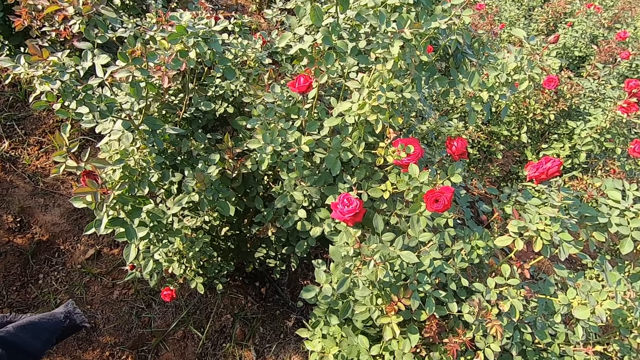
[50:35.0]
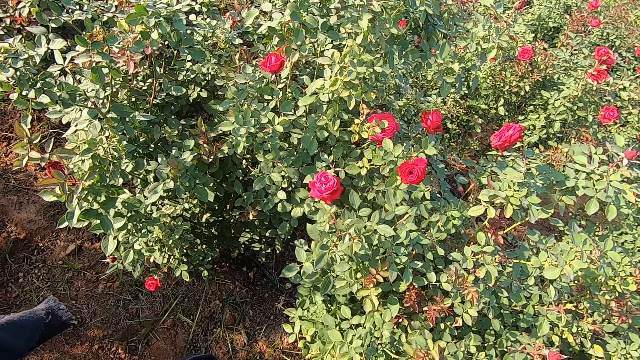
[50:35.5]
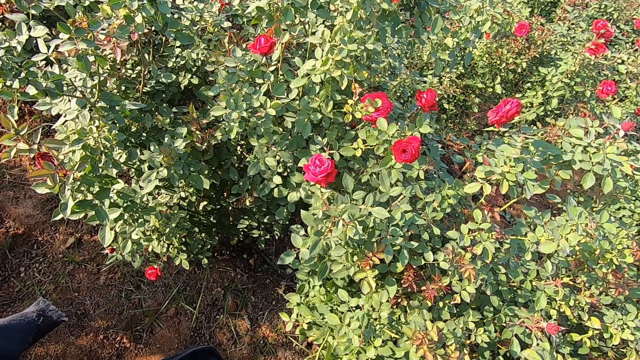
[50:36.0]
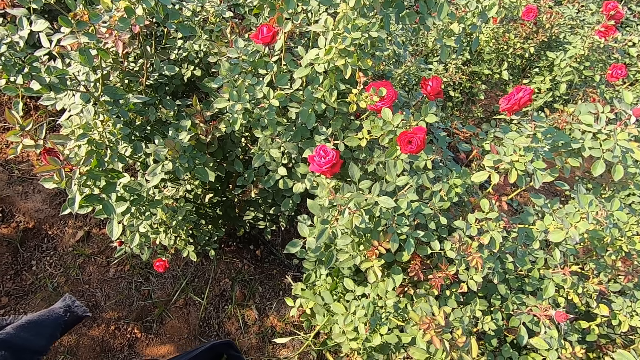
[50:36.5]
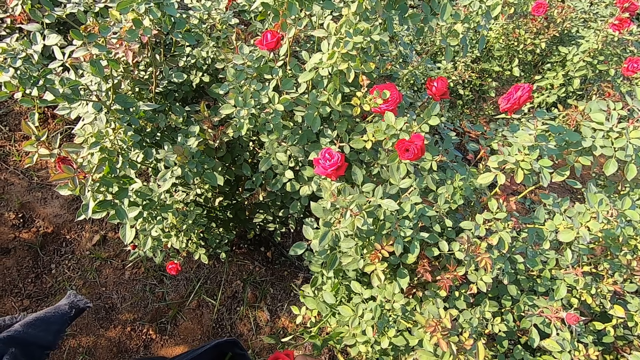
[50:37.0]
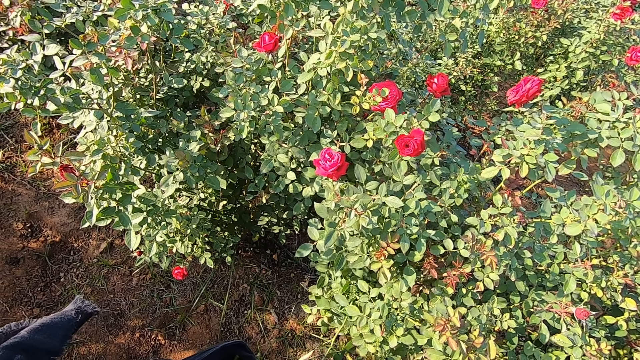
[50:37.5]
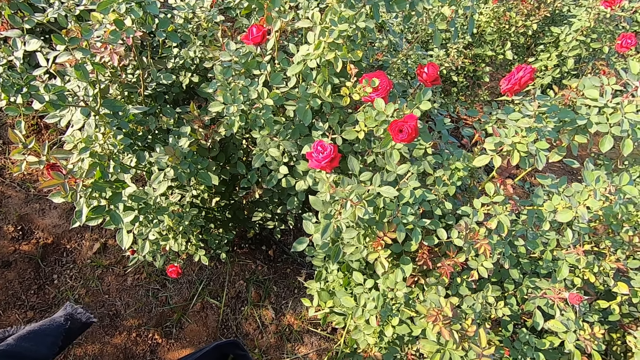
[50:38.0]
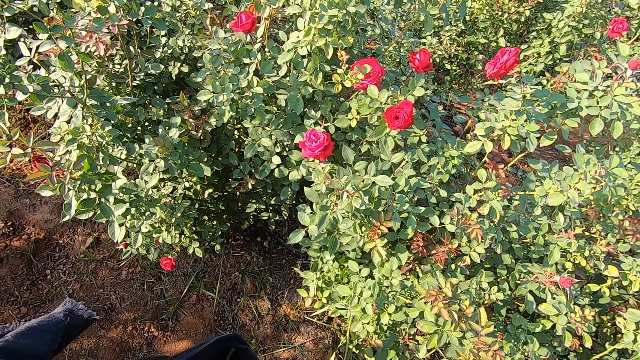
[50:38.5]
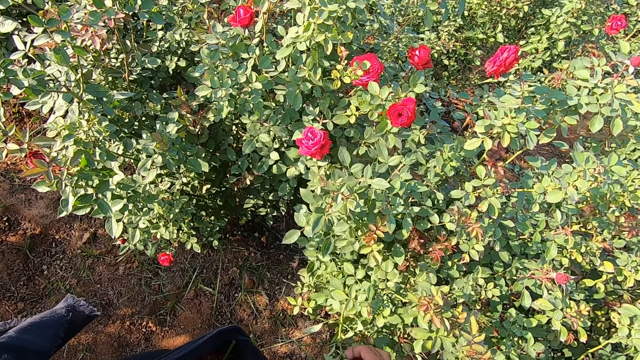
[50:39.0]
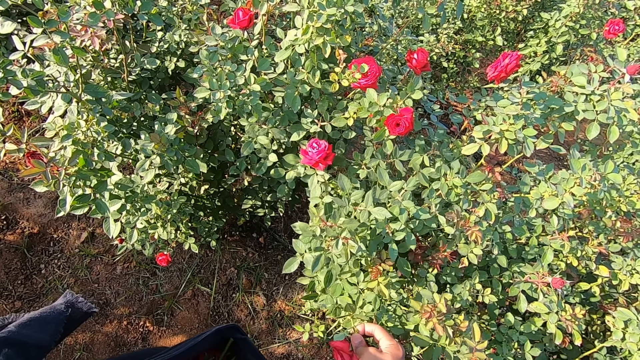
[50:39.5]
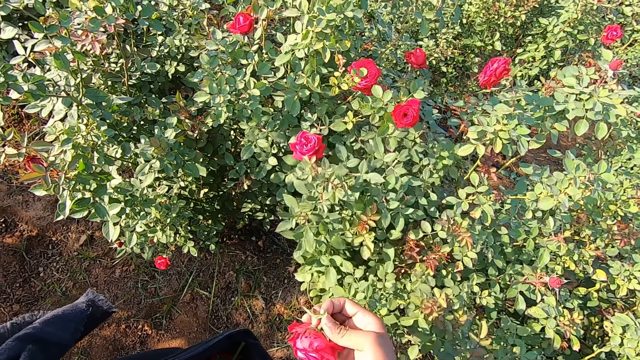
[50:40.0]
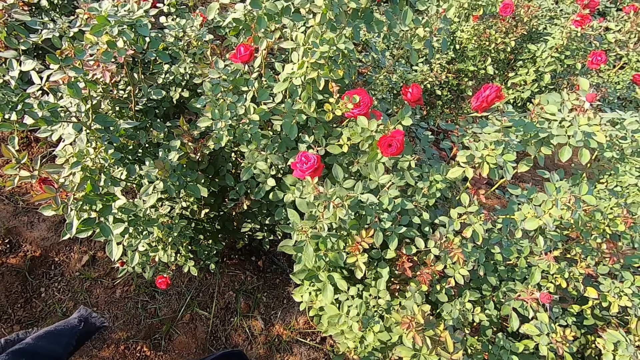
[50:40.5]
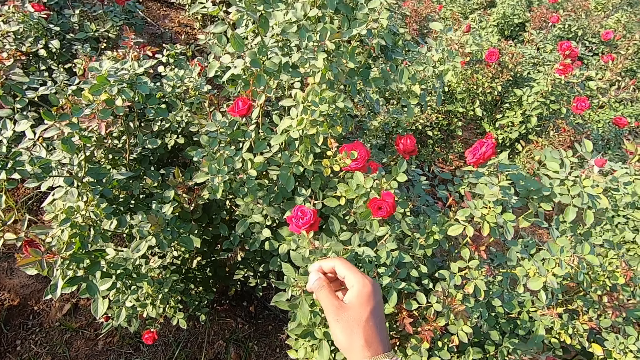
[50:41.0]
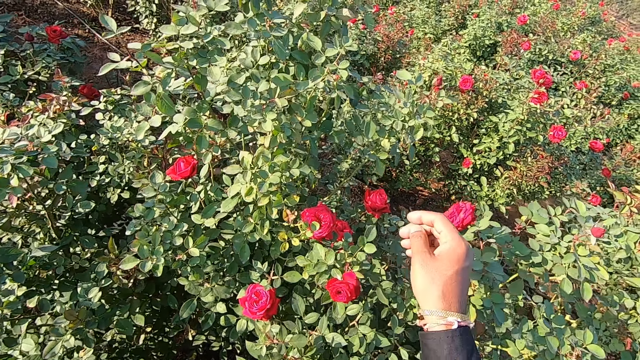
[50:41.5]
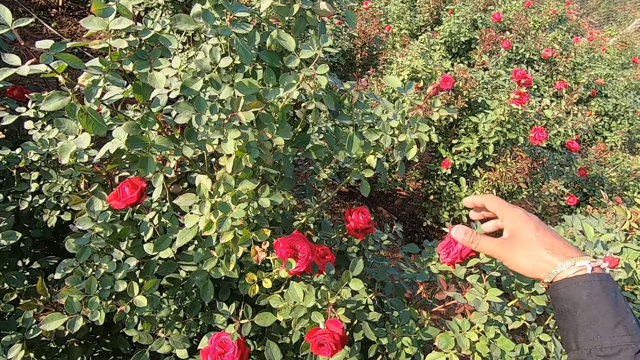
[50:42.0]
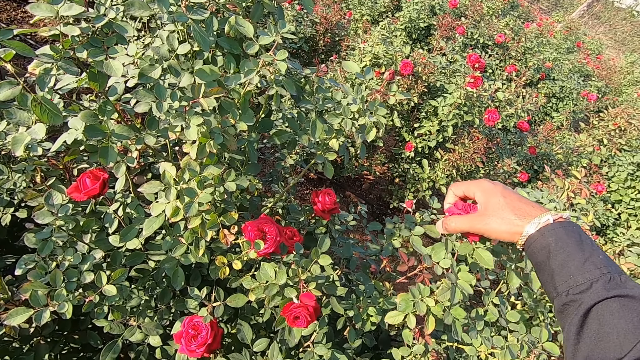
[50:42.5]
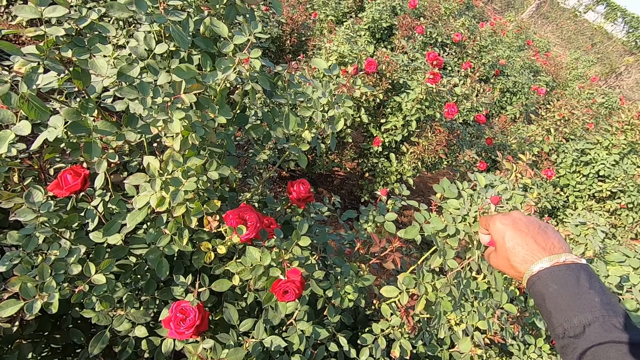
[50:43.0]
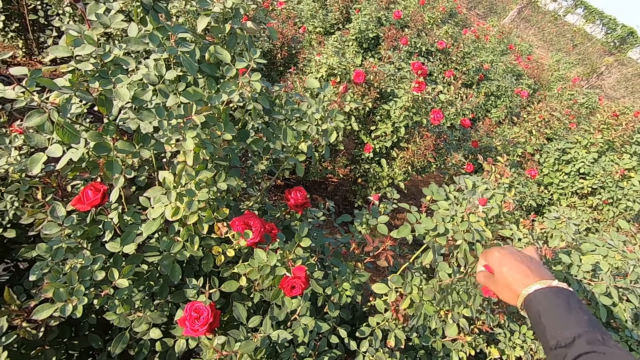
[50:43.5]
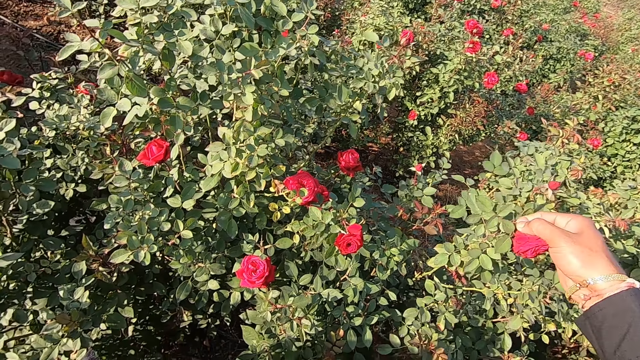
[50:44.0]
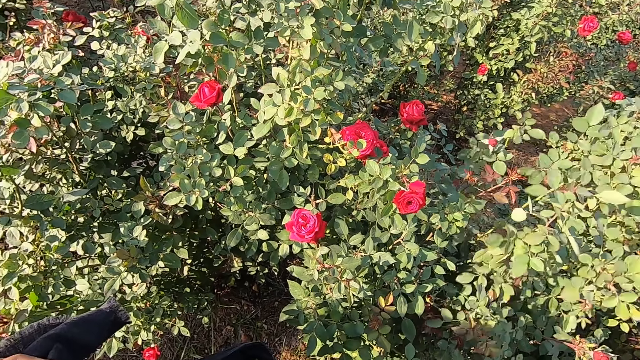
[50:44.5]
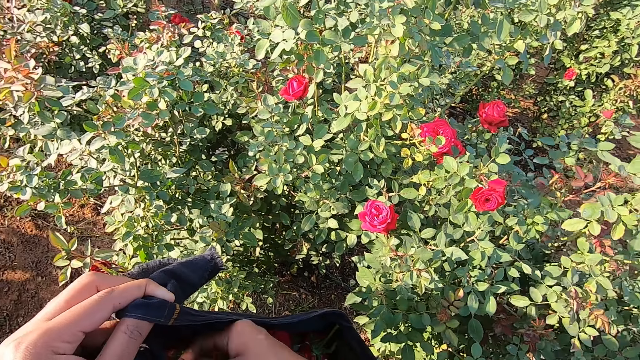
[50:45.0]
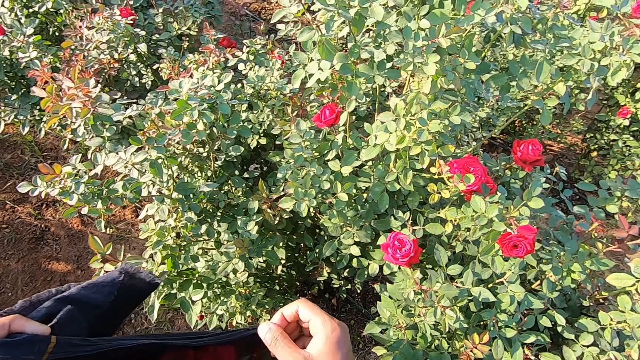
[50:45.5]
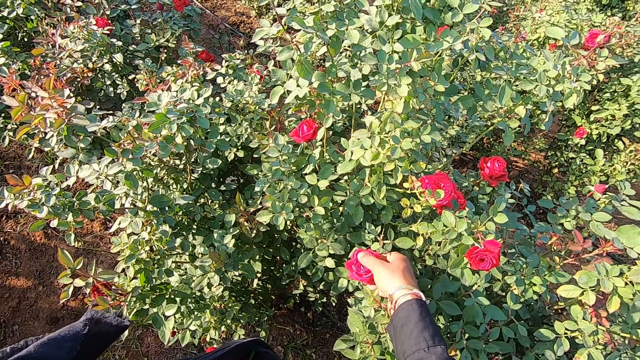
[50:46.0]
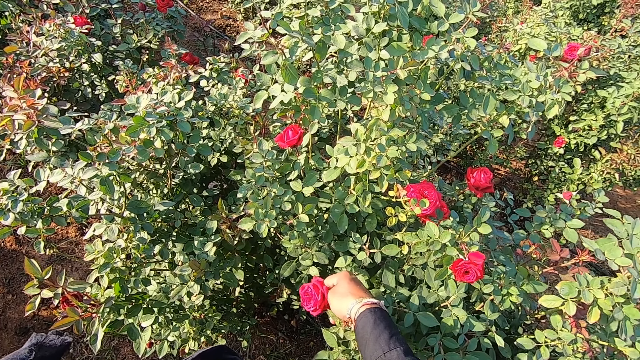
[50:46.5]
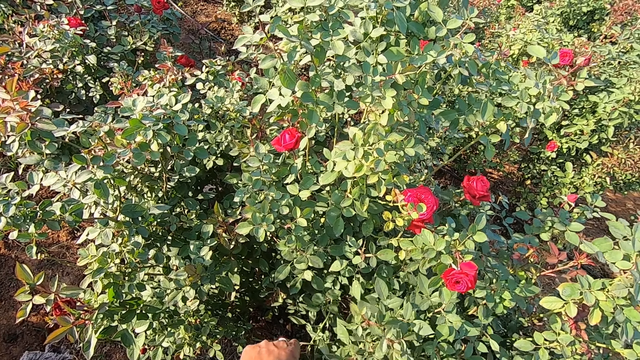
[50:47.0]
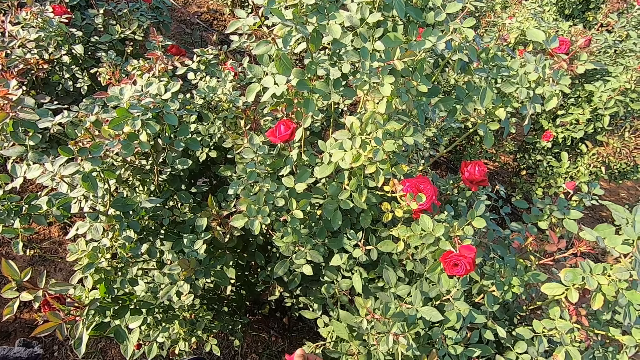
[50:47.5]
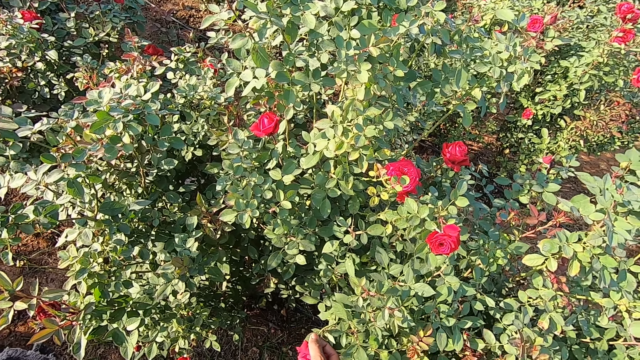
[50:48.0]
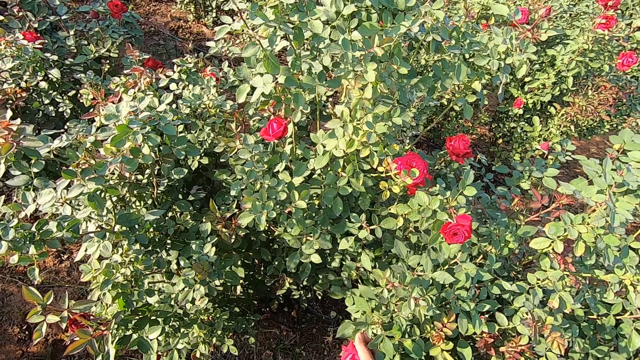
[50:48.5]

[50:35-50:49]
A man talks to the camera wearer. The camera wearer plucks a flower from the flower plant in the garden with his right hand. He drops the flower in the cloth with his right hand. He plucks a flower from the flower plant in the garden with his right hand. He drops the flower in the cloth with his right hand. He talks to the man. He plucks a flower from the flower plant in the garden with his right hand.

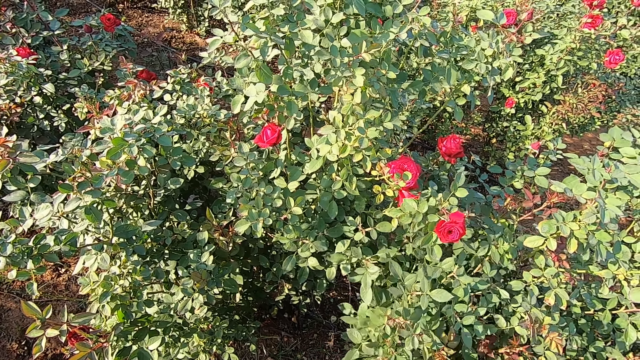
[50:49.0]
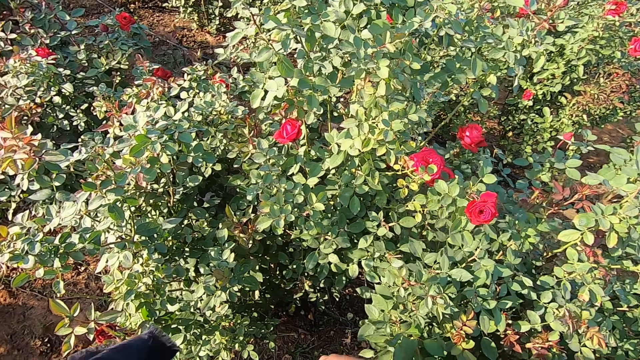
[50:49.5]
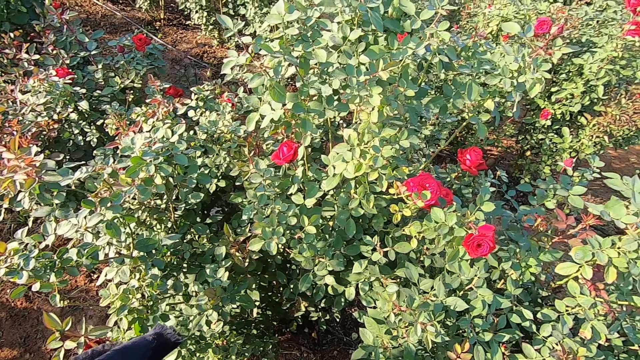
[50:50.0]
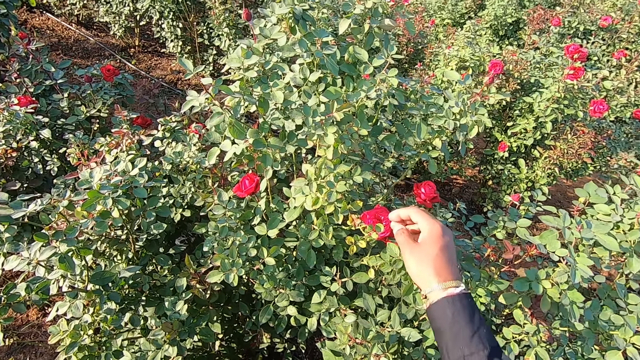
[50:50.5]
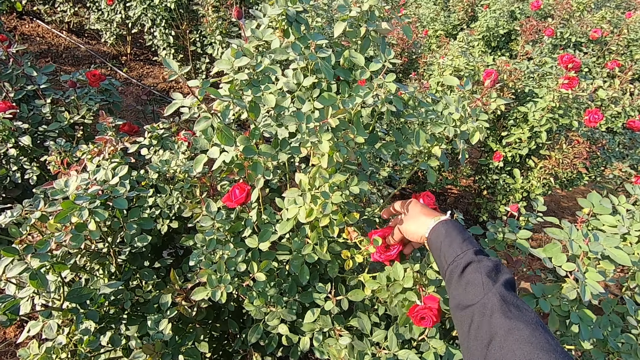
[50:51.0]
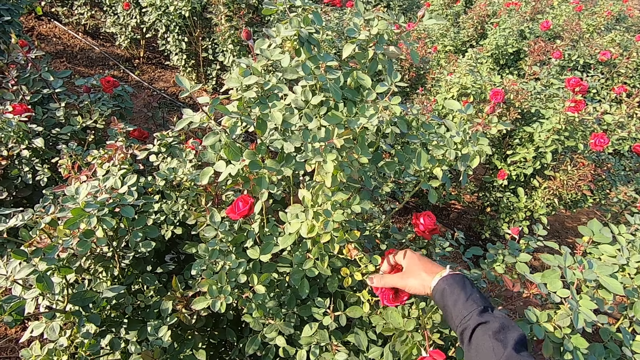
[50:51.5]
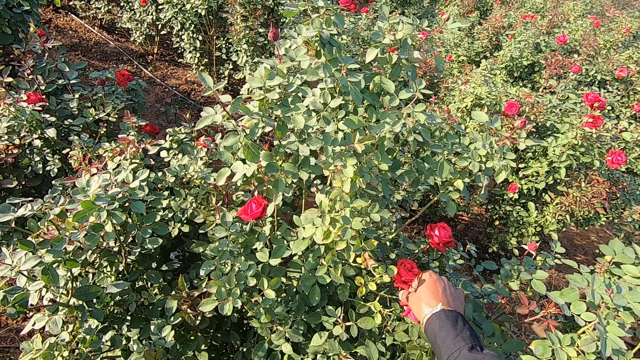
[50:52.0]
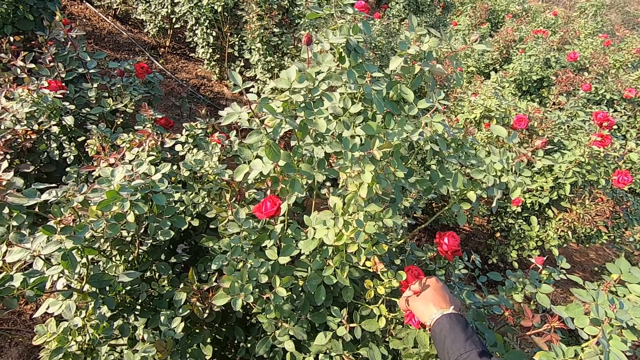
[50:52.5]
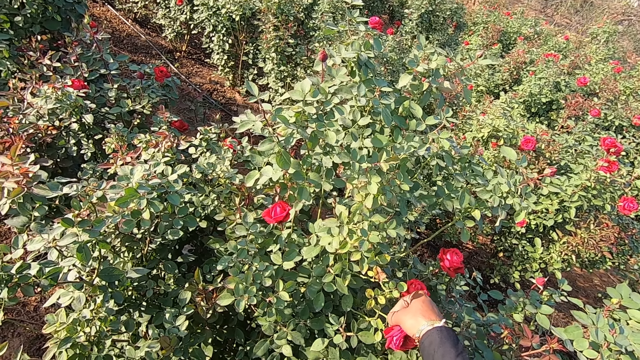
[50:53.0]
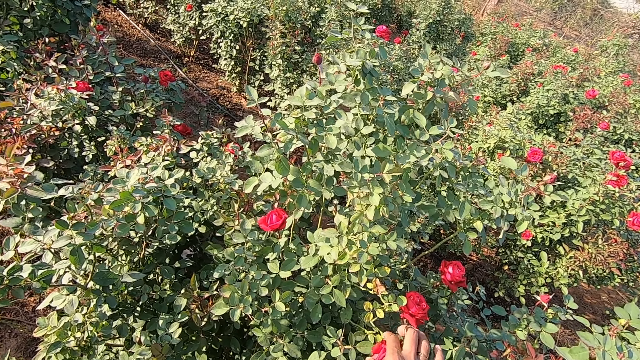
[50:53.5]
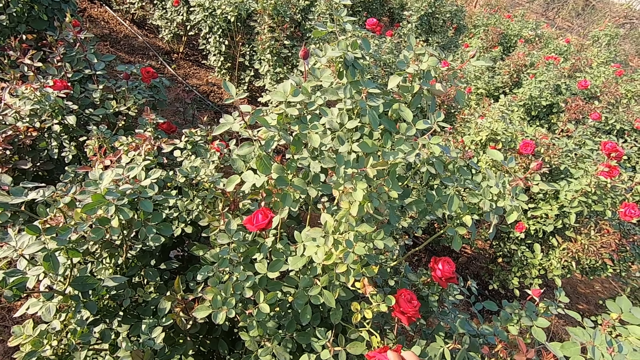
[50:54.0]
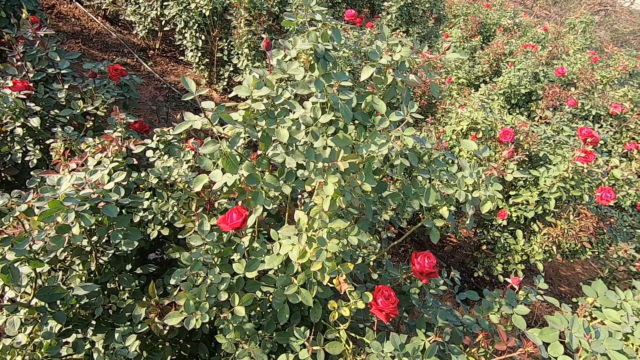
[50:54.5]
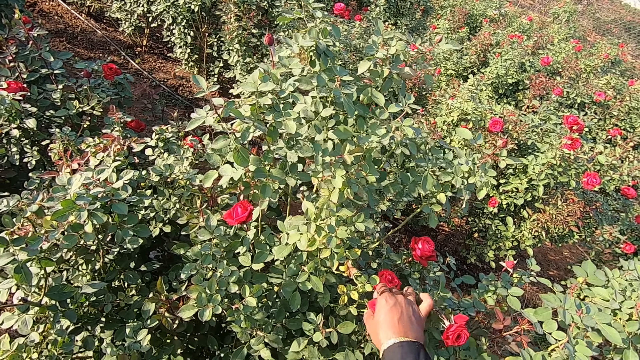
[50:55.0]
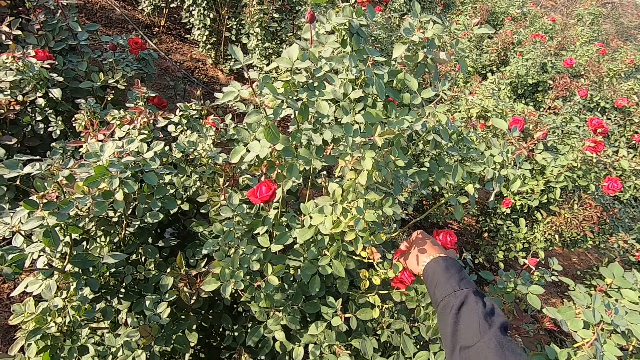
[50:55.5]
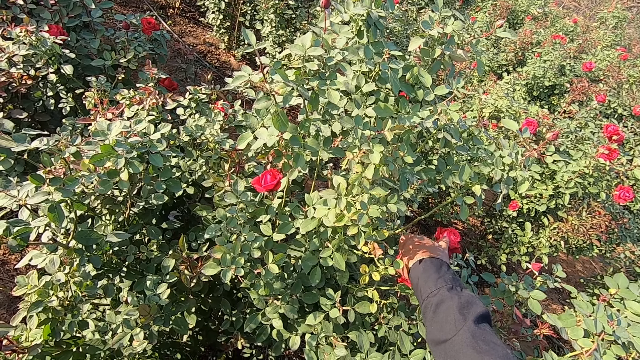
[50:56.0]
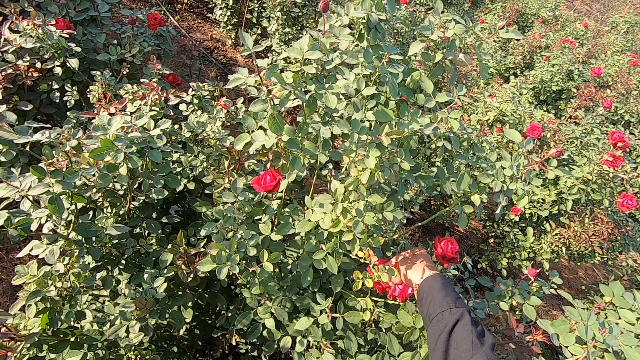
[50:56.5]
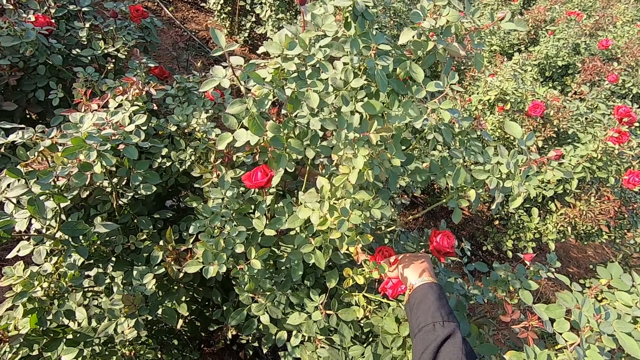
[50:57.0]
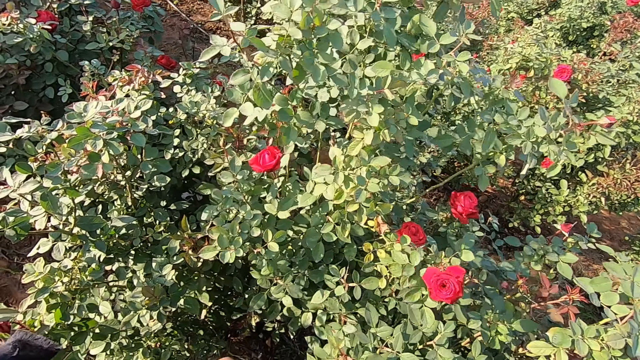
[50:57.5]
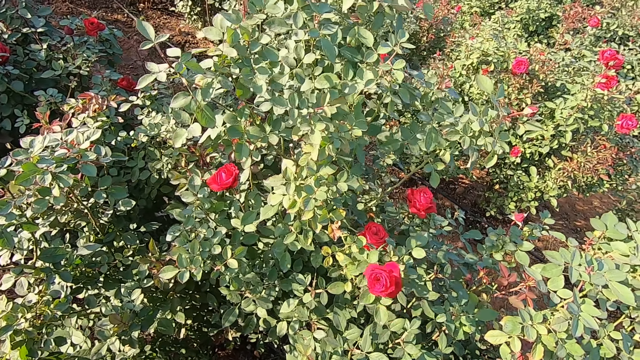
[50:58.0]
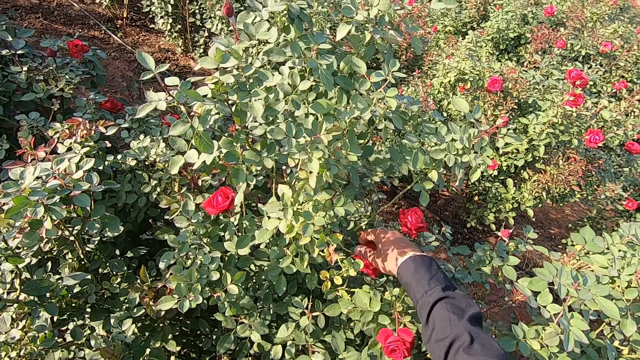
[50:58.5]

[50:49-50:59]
The camera wearer places the flower in the scarf. He talks to a man. He plucks the flower. He talks to the man. He plucks a flower from the flower plant in the garden with his right hand. He talks to the man. He places the flower in the scarf.
